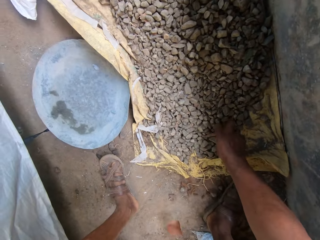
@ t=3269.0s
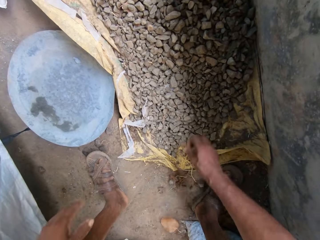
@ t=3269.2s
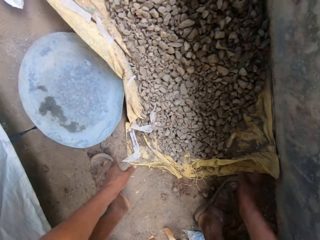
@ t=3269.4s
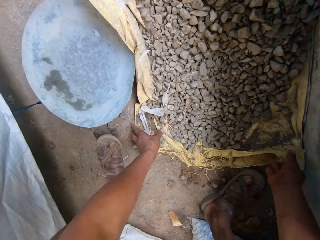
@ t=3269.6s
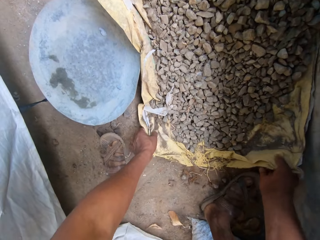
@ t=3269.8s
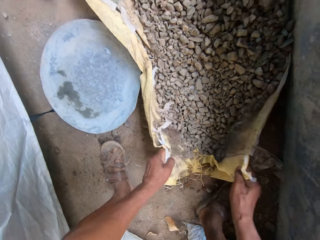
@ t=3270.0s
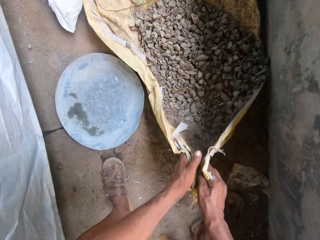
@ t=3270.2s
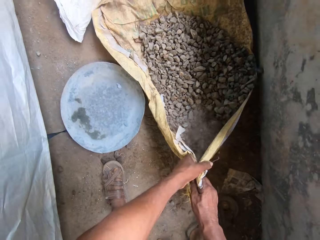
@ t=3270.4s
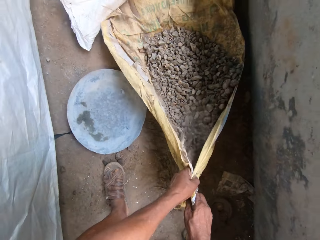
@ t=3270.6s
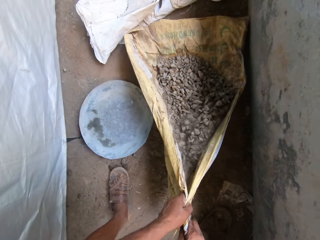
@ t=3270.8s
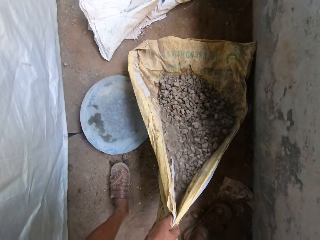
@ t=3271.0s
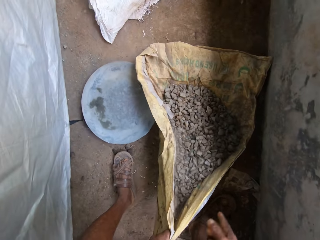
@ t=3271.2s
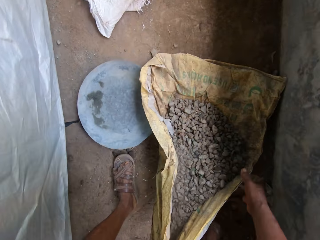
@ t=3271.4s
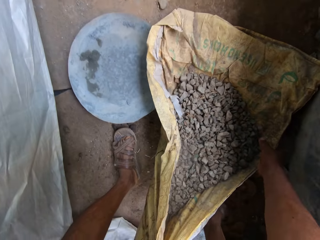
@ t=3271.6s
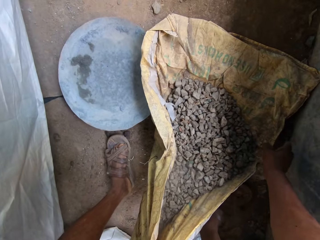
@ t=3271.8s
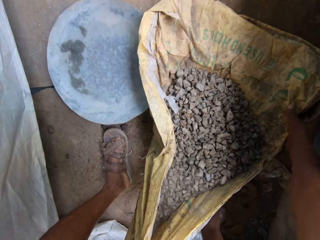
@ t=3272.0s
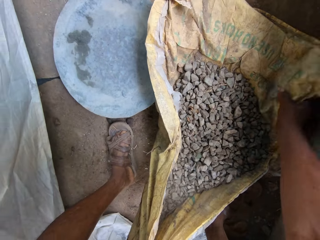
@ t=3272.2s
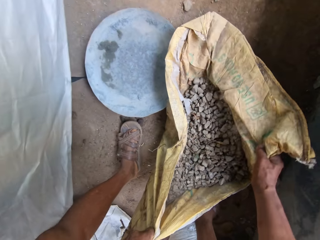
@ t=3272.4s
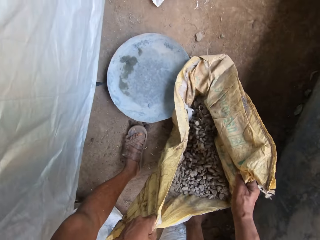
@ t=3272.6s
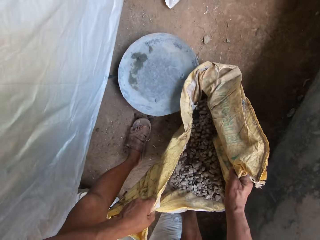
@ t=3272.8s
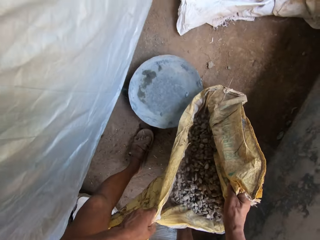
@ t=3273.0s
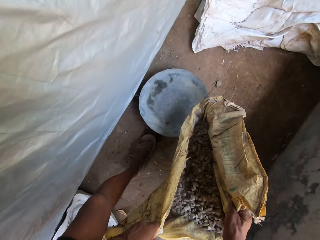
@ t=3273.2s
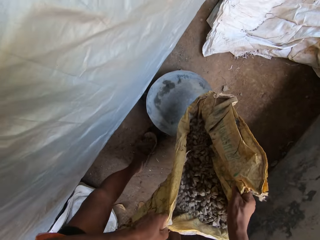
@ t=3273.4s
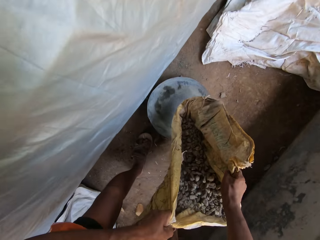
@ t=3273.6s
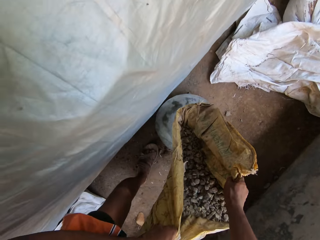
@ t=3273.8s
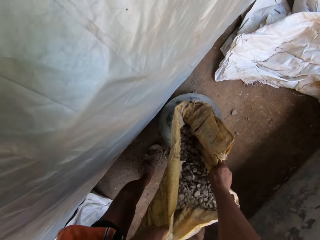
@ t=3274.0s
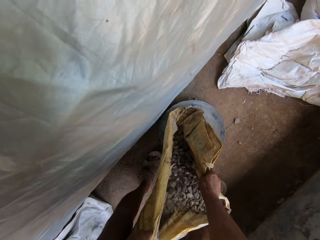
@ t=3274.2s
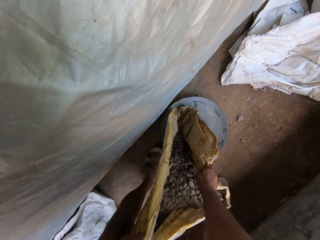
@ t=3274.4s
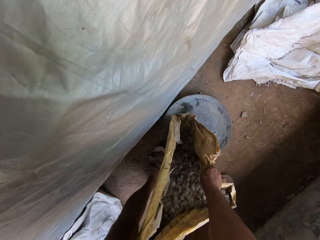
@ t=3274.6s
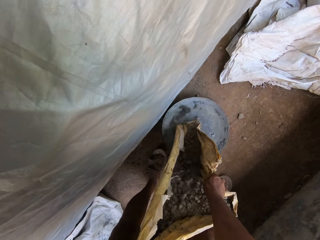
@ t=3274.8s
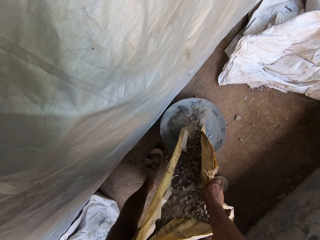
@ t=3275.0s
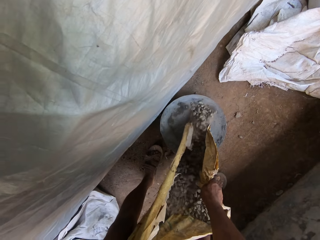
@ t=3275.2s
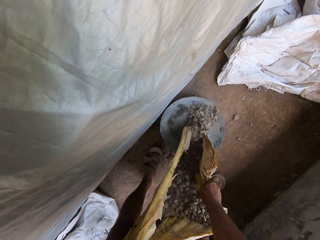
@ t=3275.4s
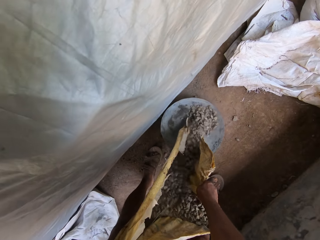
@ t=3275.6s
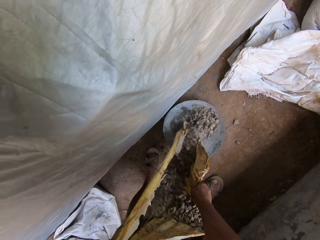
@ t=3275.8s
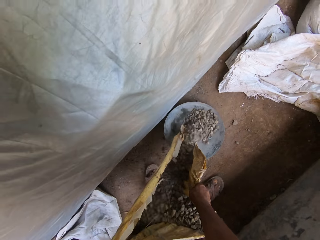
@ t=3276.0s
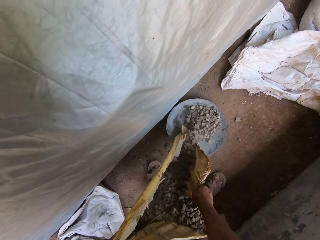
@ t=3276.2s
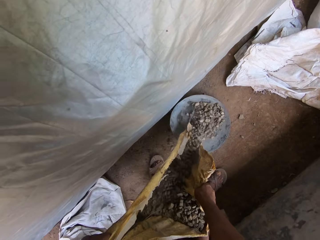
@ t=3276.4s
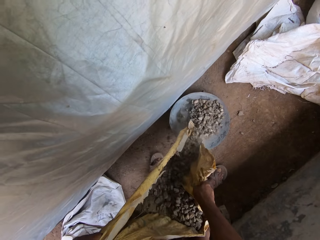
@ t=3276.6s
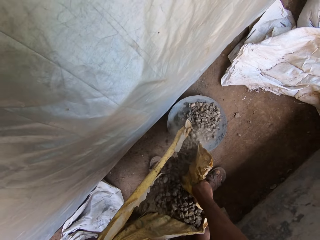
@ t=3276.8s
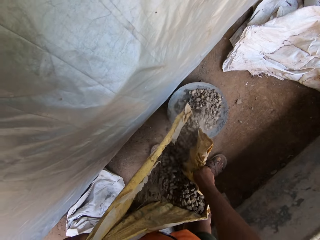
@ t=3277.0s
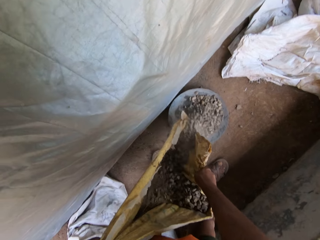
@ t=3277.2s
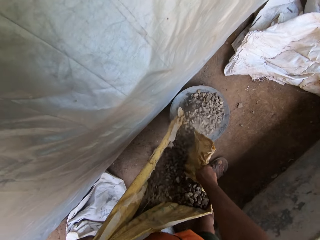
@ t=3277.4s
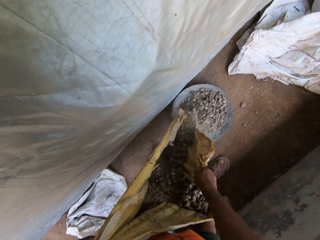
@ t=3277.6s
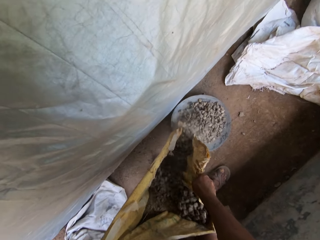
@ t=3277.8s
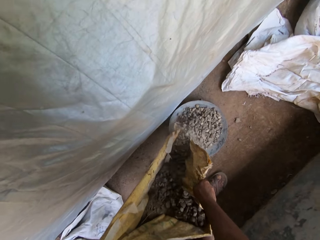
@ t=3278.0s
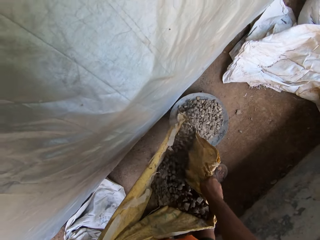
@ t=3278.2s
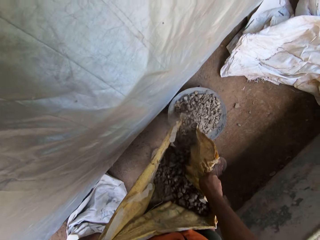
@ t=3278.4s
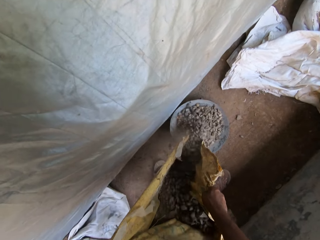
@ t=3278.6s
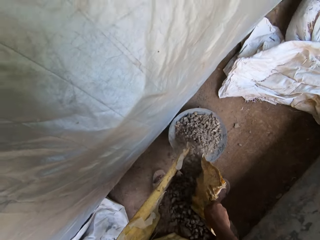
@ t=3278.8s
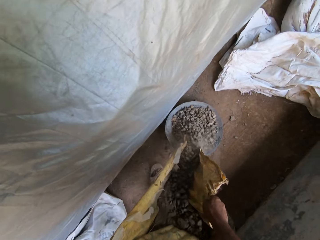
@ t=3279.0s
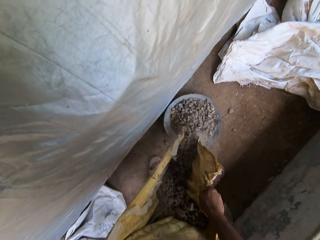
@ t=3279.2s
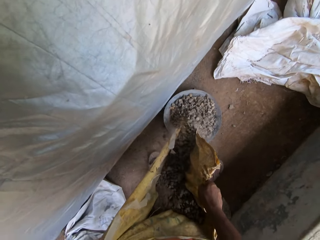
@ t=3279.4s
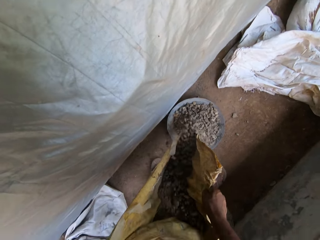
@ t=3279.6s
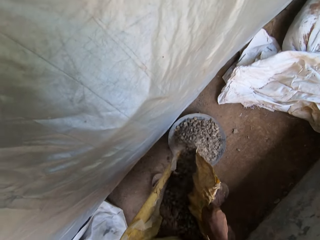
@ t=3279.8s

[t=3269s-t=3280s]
The camera wearer removes the leaves from the ballast with his right hand. He holds the ends of the sack with both hands. He drags the pile of granite stones on the sack out of the corner with both hands. He lifts the sack with both hands. He pours the granite stones into a head pan or plate with both hands.

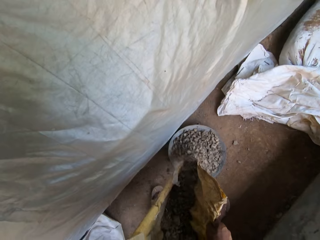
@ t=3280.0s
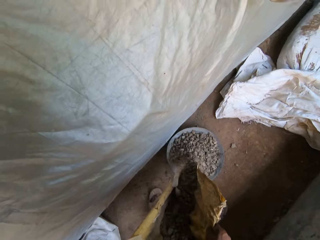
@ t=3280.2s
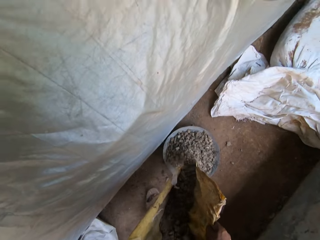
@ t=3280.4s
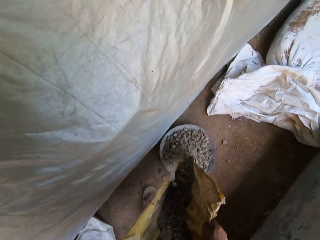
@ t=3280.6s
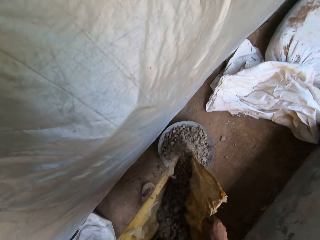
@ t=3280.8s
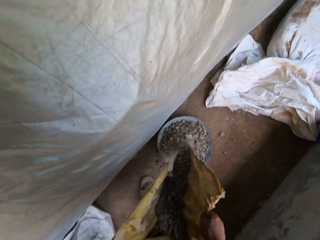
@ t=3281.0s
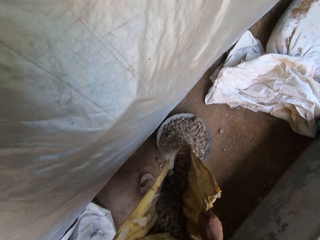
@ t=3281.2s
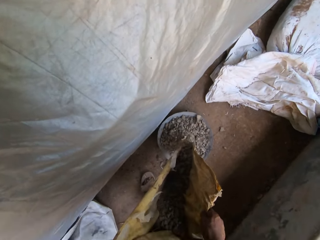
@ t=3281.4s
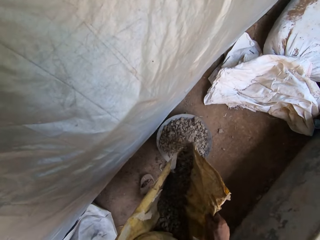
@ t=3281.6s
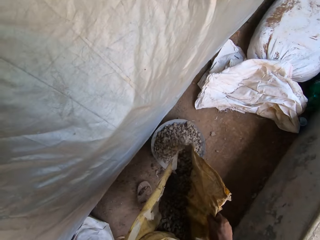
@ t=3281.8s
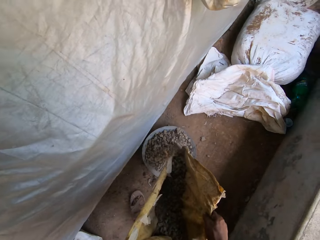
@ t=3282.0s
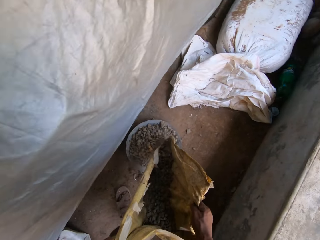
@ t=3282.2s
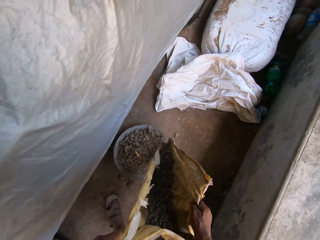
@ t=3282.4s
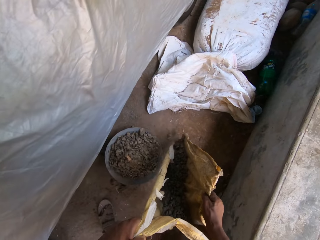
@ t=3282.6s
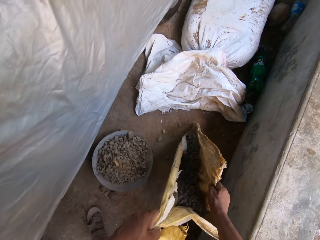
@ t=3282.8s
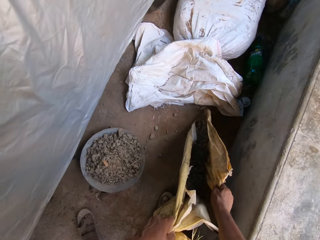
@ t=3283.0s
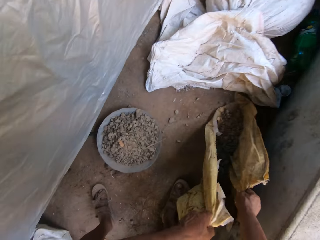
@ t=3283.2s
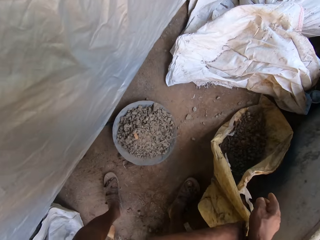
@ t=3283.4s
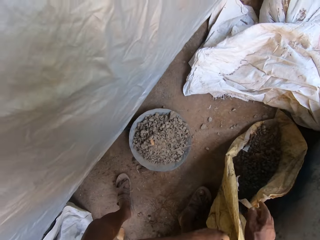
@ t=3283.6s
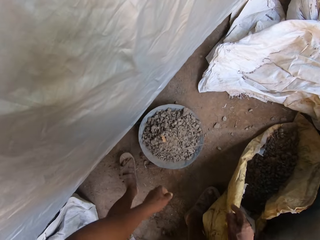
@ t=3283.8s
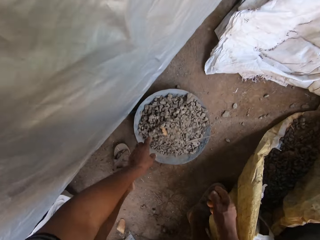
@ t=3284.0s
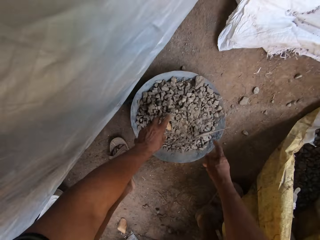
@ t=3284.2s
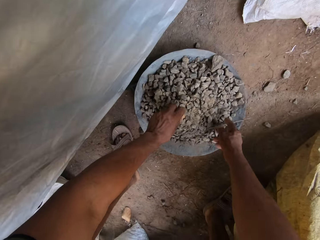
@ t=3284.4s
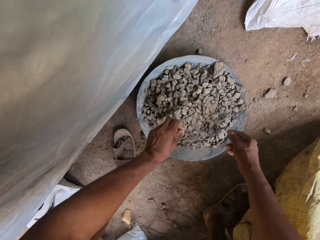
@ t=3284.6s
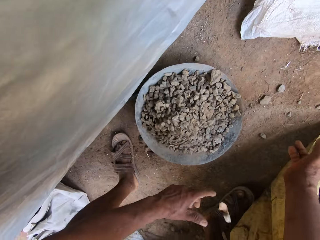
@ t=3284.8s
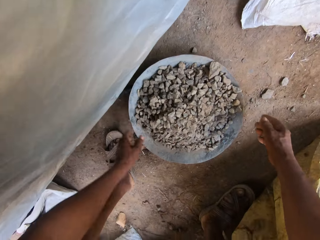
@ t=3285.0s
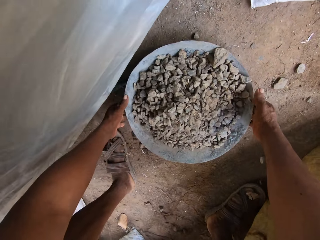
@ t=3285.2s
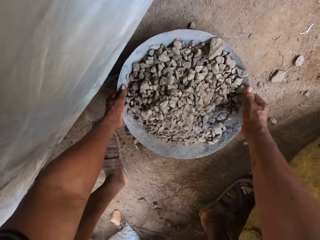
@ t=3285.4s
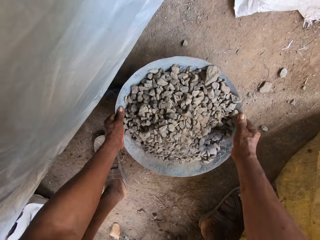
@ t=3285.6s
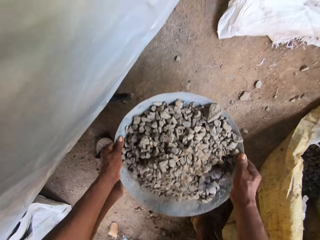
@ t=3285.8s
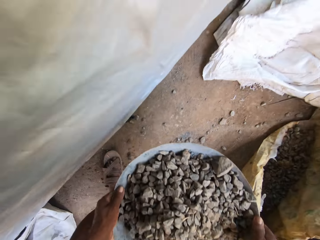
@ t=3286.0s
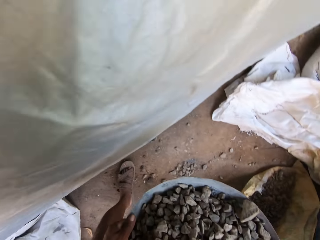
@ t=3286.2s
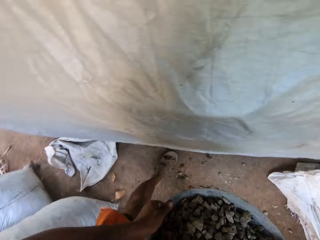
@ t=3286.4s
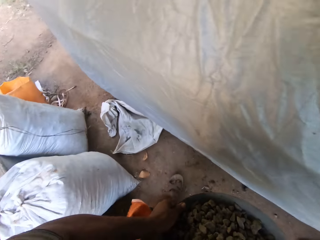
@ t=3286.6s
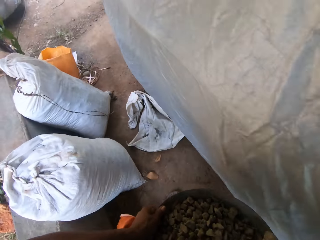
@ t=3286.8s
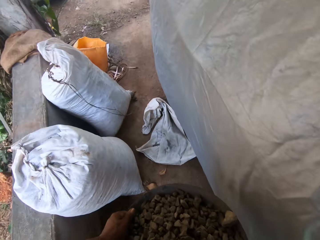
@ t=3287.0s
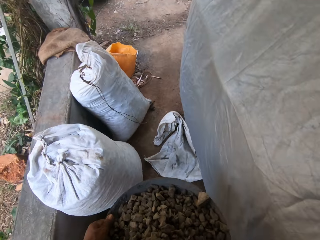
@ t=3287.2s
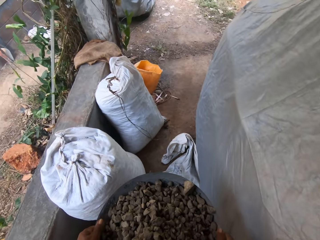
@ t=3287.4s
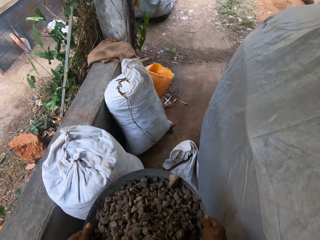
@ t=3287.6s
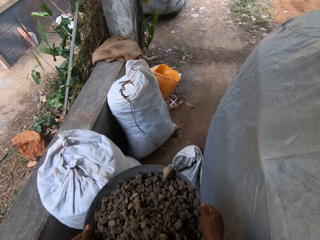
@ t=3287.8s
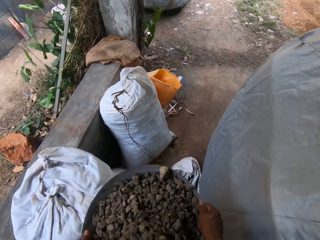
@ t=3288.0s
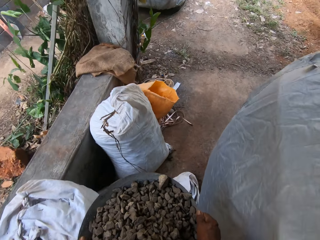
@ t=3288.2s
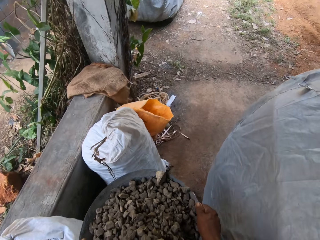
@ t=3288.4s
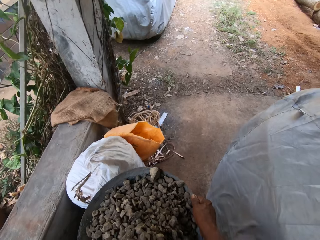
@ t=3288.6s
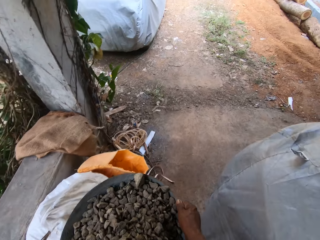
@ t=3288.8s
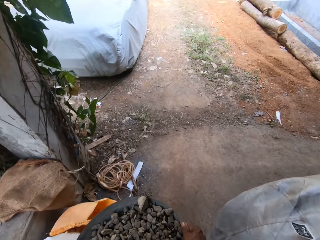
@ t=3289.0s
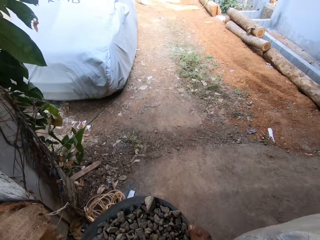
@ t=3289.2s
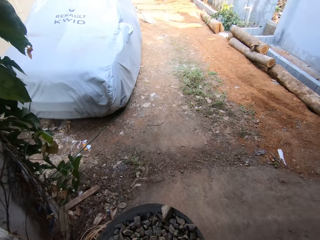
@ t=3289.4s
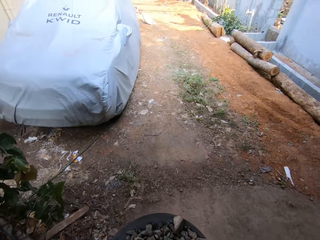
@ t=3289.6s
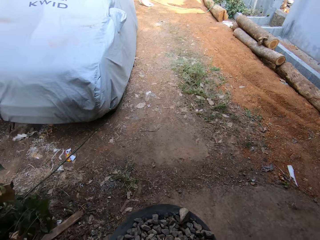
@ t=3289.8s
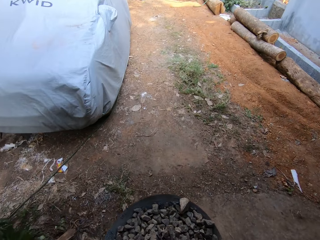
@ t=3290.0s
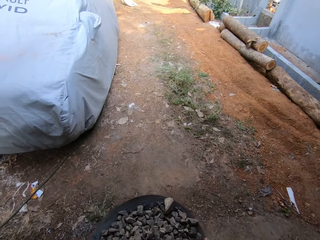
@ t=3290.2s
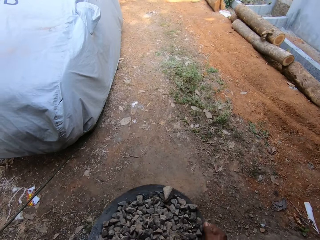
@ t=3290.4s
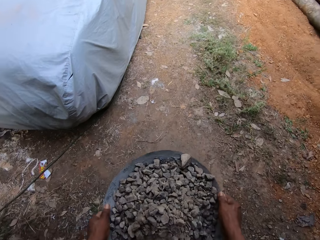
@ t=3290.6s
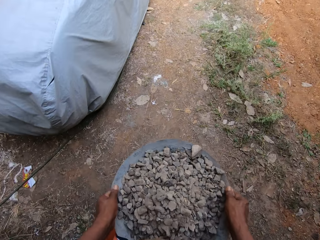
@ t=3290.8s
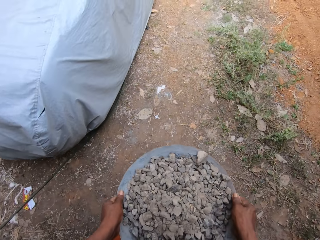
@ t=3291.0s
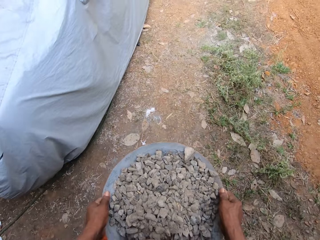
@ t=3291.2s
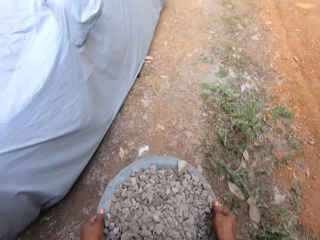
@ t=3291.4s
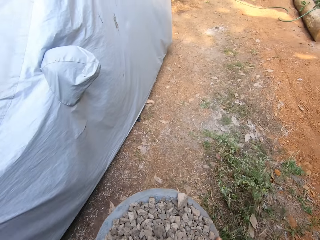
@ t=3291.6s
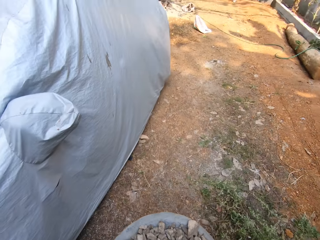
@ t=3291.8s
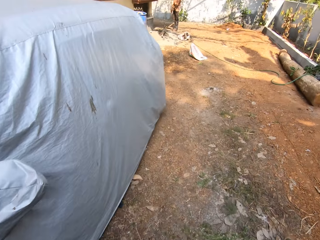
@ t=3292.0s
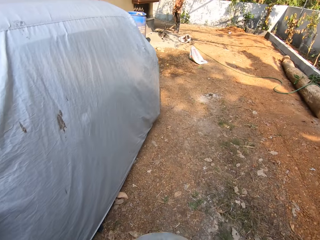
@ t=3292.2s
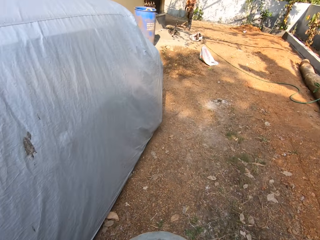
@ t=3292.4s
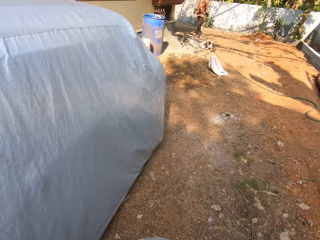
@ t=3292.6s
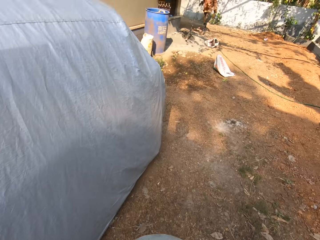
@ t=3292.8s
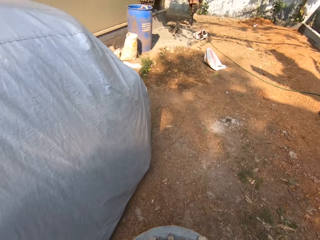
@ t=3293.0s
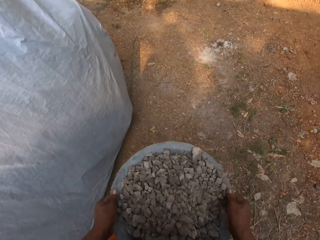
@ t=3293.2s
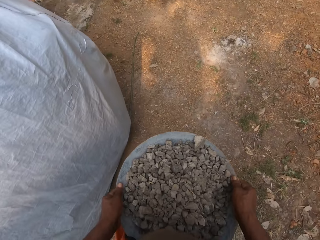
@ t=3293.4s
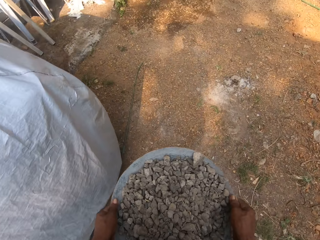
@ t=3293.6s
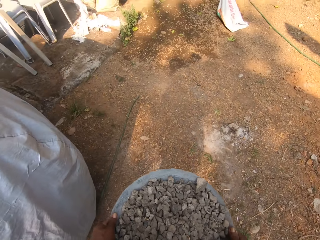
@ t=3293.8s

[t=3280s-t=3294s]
The camera wearer drops the sack in the corner with both hands. He picks dead leaves off the pile of granite stones in the head pan with both hands. He picks up the head pan with both hands. He carries the head pan with both hands. He steps out of the corner with the head pan in both hands. He walks.
